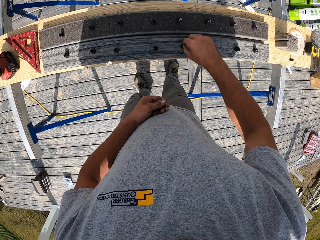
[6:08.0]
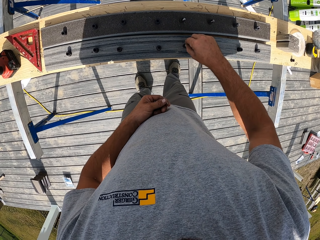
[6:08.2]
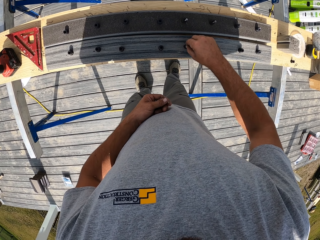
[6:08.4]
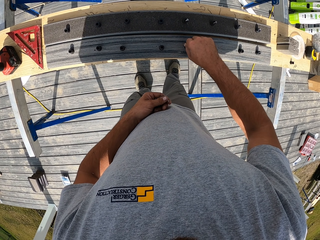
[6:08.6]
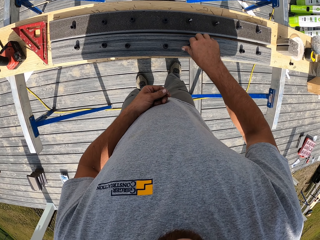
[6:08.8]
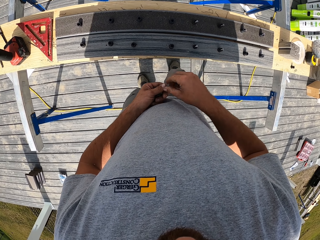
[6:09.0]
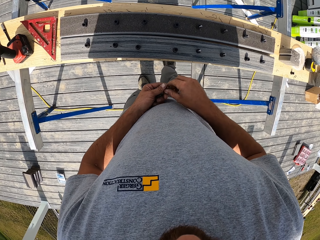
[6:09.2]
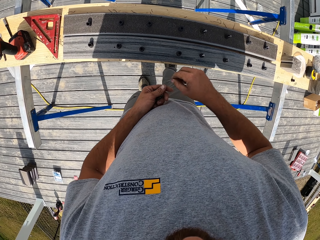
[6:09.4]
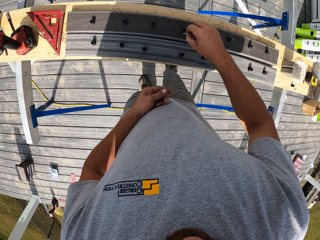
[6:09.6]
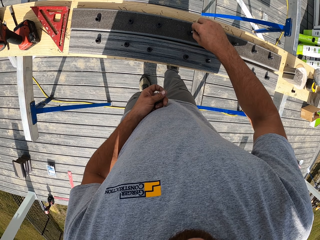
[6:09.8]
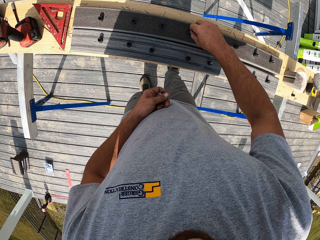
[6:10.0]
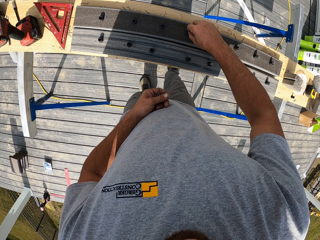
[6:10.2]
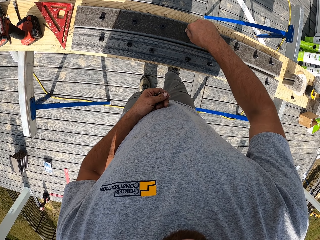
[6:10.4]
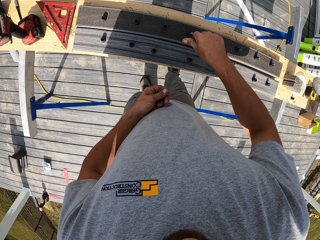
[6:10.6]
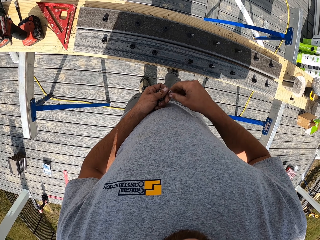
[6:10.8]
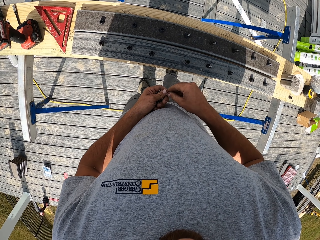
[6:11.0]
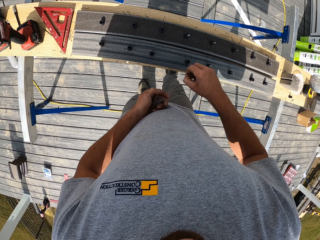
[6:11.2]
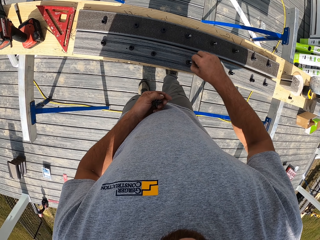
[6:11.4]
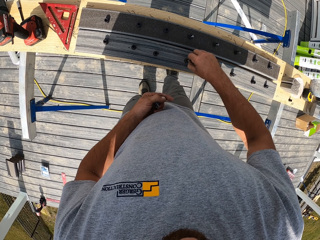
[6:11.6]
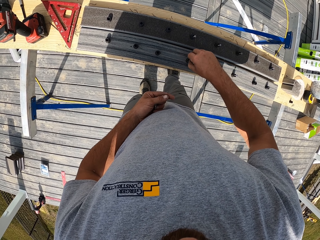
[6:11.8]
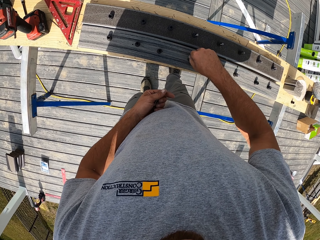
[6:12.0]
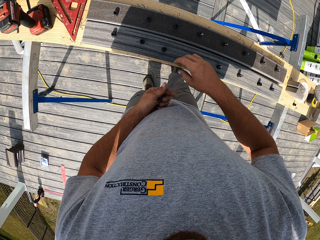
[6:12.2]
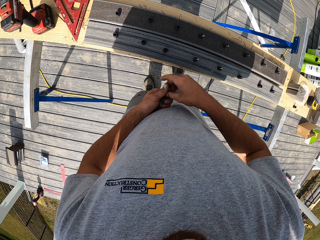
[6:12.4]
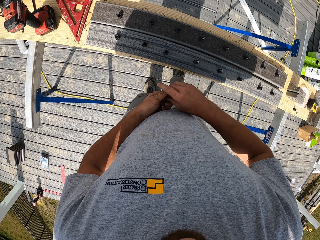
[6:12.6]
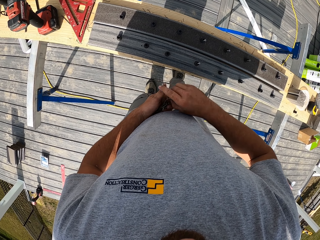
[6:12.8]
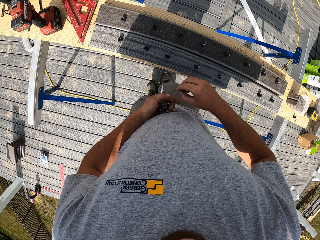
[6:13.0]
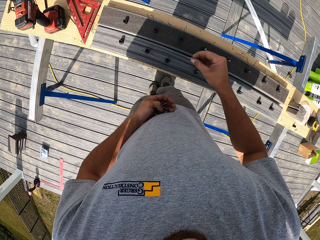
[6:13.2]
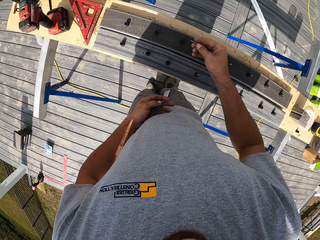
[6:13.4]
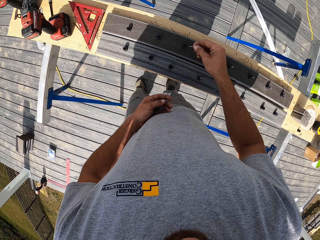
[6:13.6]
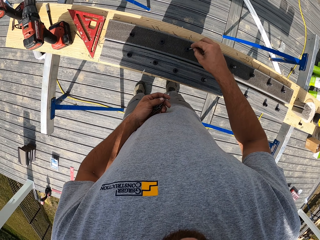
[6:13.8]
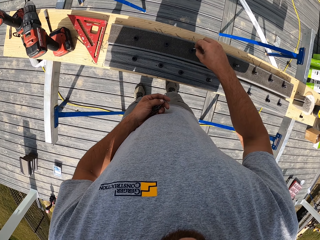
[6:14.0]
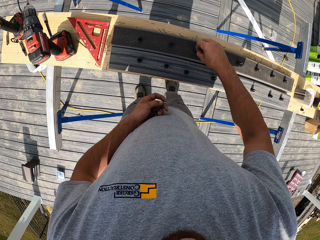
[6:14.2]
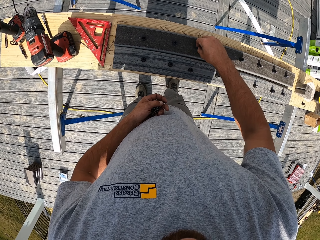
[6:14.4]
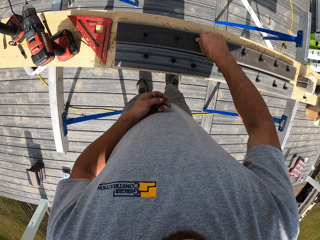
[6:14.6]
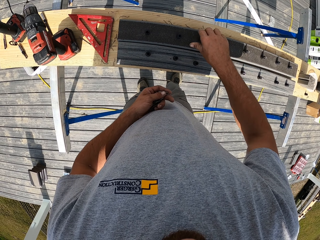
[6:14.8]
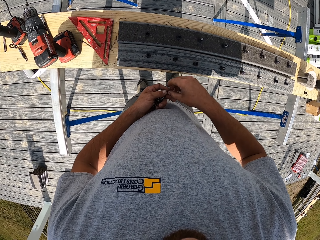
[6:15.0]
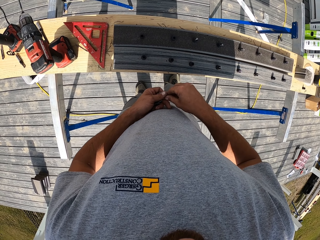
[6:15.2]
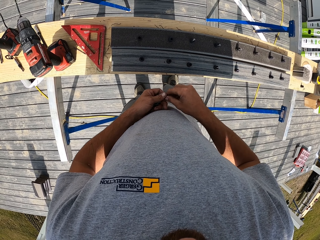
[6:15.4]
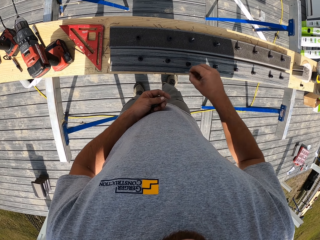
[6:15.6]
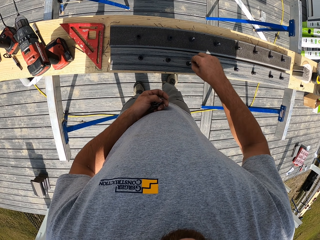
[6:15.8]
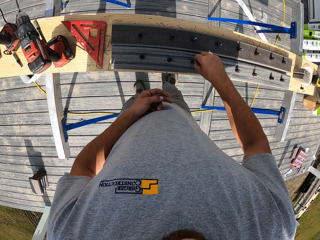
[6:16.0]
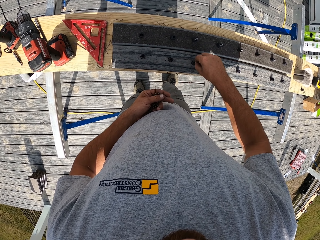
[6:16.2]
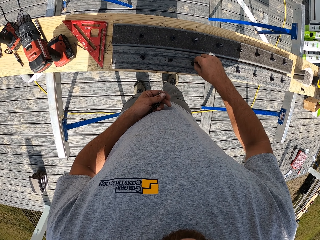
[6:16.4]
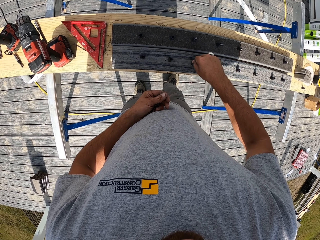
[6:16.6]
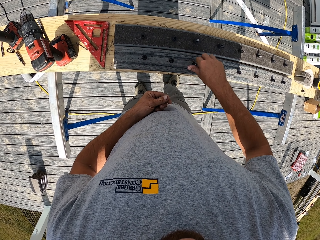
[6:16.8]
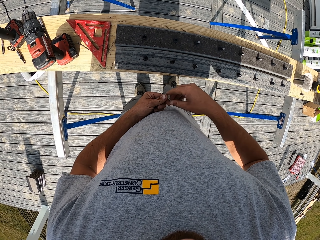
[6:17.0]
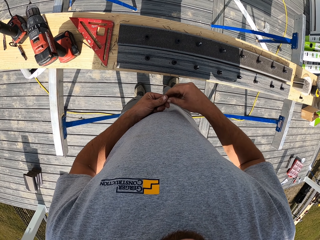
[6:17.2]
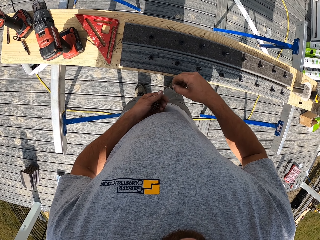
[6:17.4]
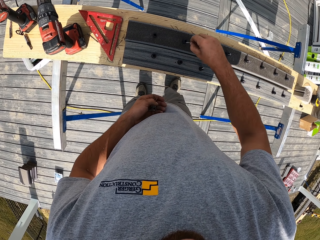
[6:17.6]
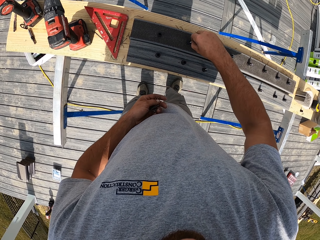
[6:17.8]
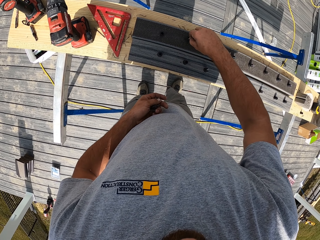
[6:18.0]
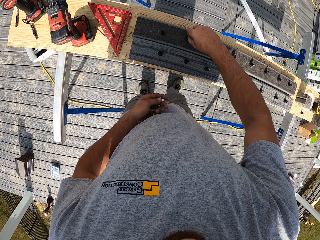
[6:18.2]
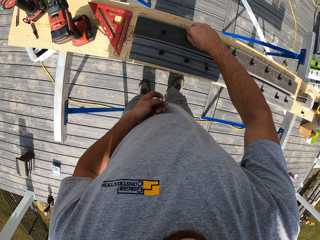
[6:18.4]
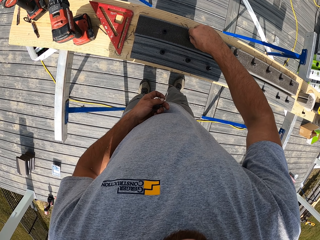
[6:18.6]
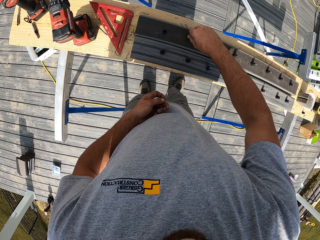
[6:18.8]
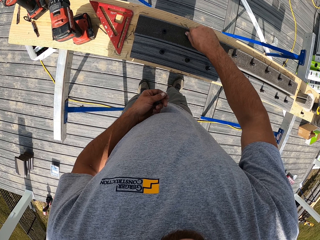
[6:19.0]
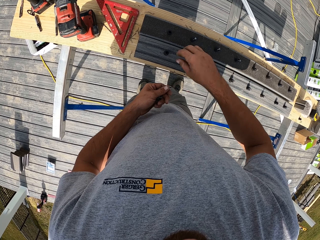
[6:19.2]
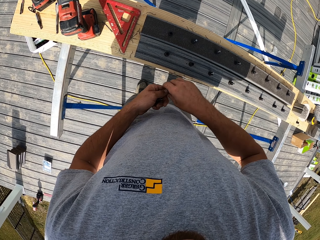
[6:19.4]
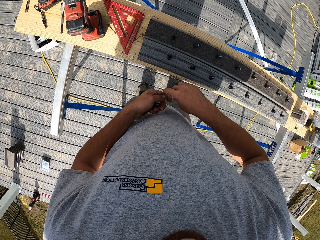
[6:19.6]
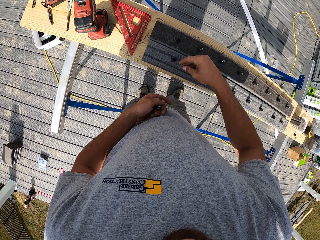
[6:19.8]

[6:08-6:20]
The camera wearer puts something on the wood.

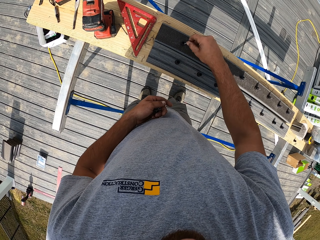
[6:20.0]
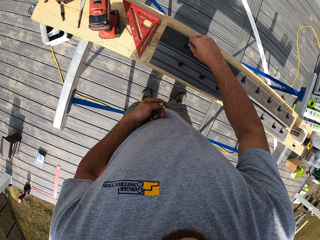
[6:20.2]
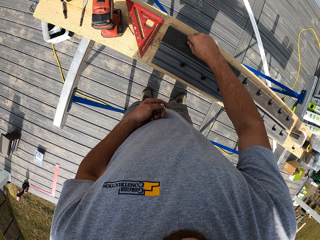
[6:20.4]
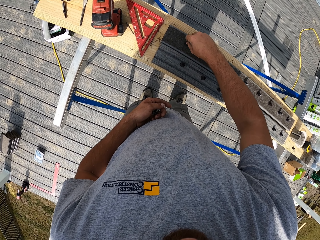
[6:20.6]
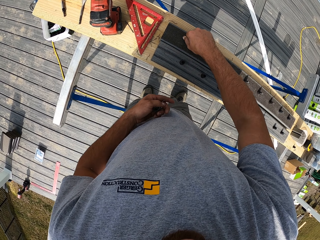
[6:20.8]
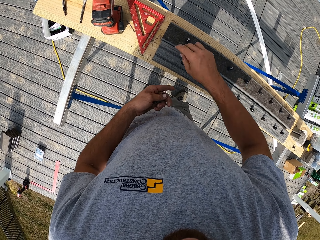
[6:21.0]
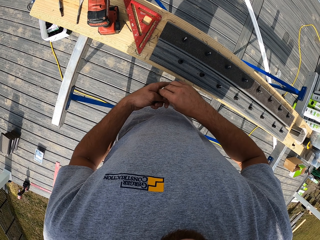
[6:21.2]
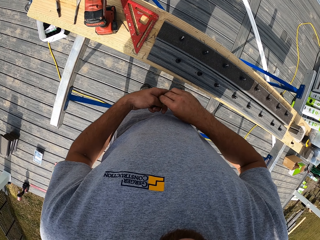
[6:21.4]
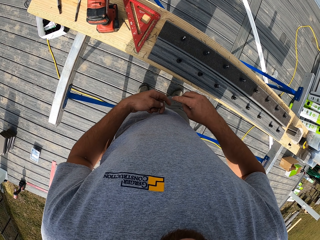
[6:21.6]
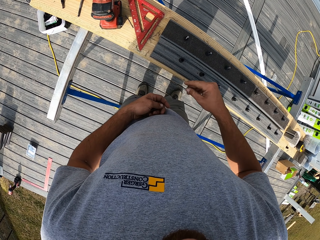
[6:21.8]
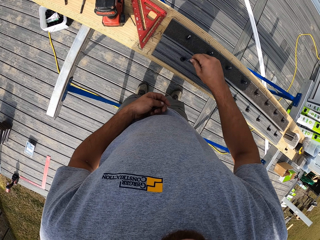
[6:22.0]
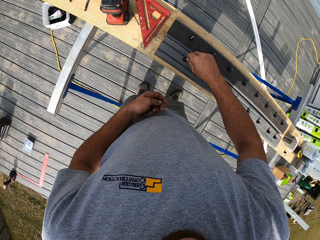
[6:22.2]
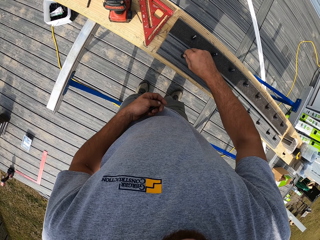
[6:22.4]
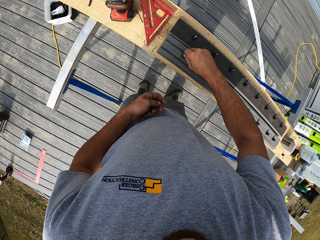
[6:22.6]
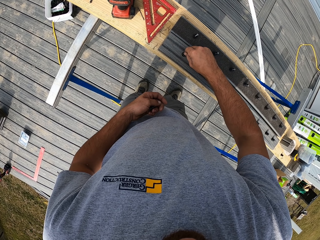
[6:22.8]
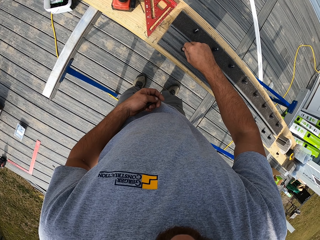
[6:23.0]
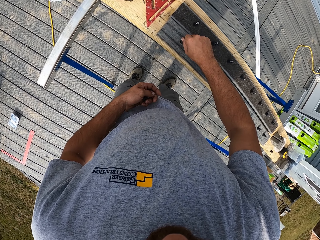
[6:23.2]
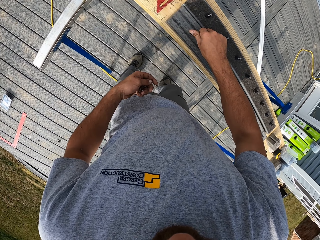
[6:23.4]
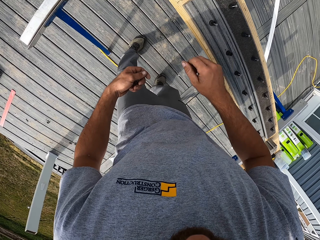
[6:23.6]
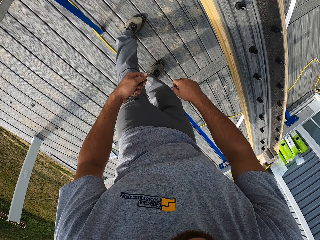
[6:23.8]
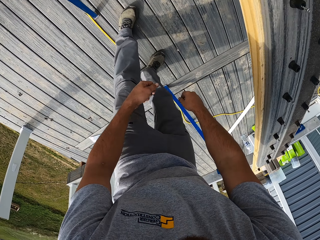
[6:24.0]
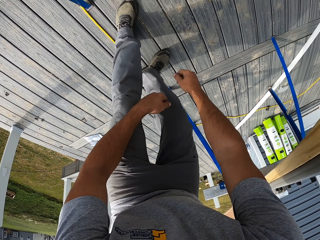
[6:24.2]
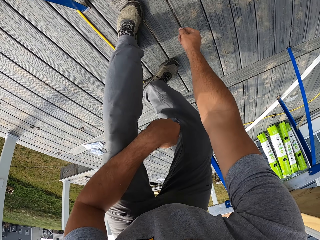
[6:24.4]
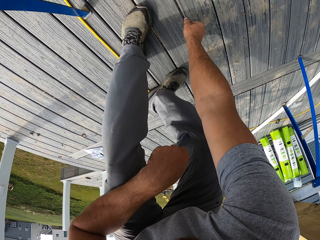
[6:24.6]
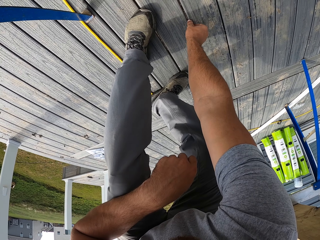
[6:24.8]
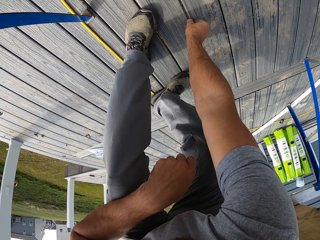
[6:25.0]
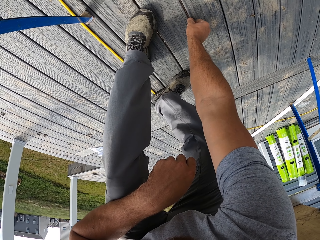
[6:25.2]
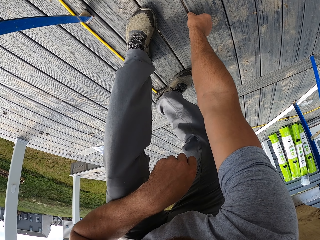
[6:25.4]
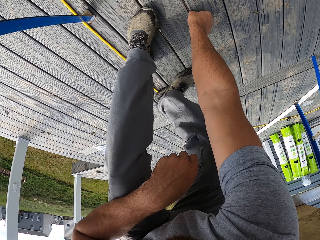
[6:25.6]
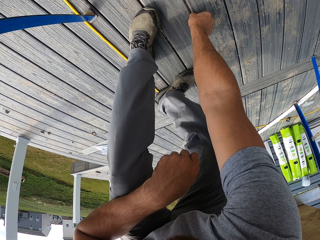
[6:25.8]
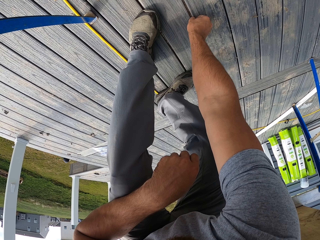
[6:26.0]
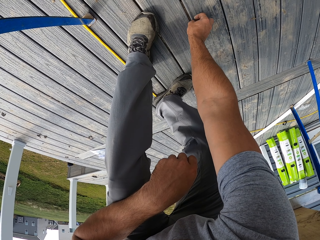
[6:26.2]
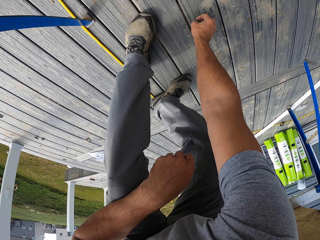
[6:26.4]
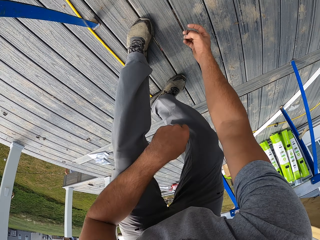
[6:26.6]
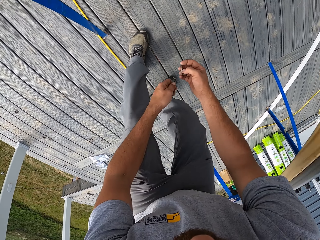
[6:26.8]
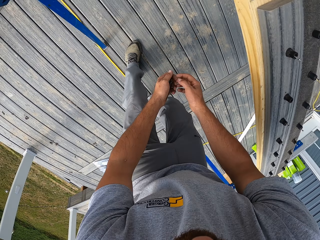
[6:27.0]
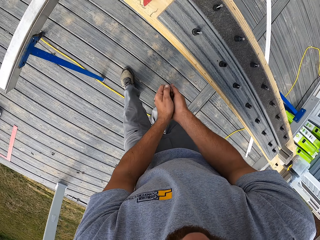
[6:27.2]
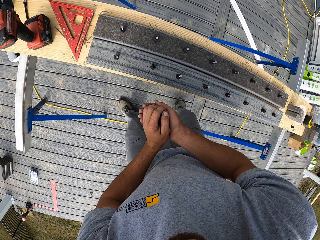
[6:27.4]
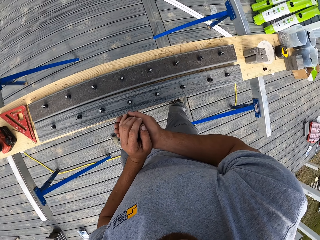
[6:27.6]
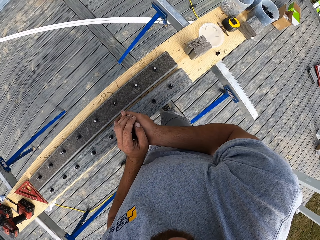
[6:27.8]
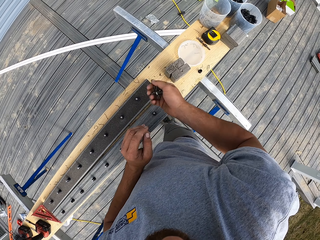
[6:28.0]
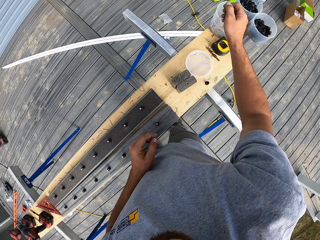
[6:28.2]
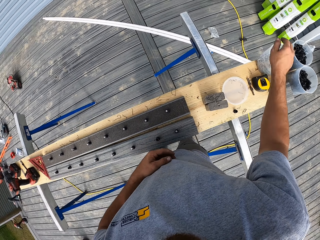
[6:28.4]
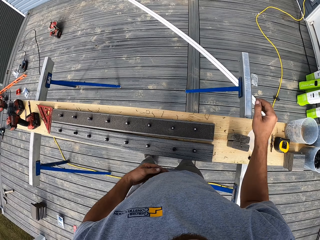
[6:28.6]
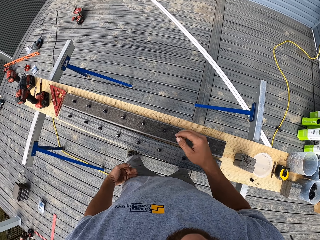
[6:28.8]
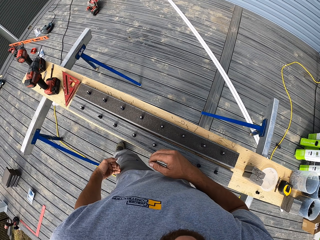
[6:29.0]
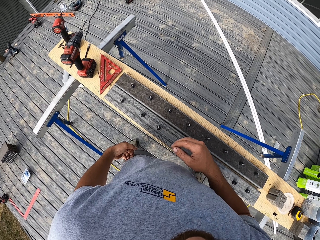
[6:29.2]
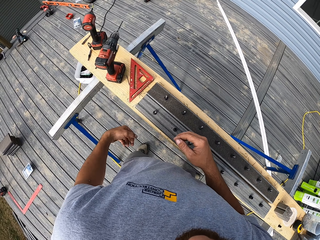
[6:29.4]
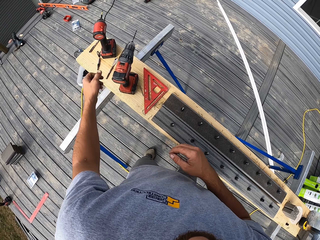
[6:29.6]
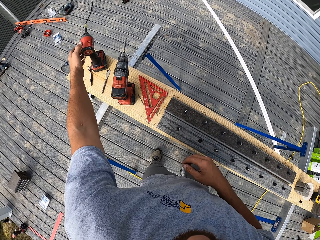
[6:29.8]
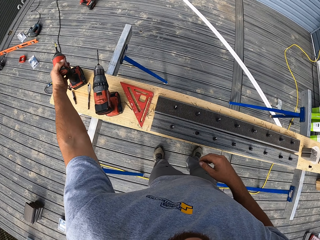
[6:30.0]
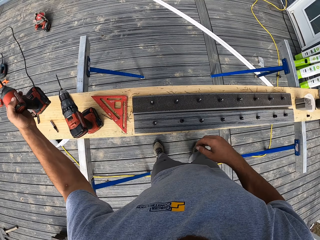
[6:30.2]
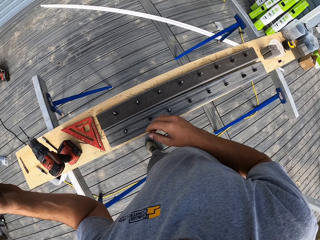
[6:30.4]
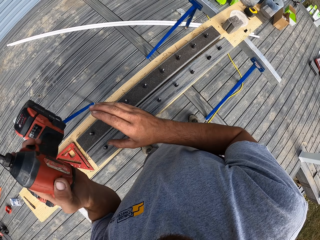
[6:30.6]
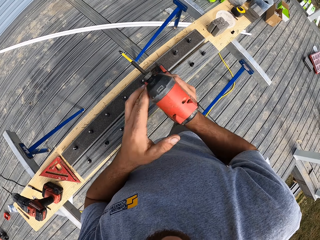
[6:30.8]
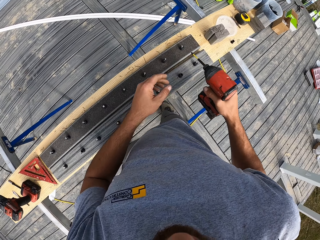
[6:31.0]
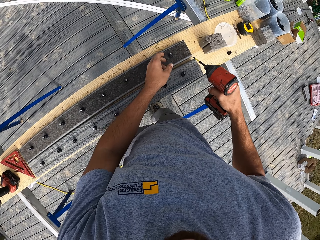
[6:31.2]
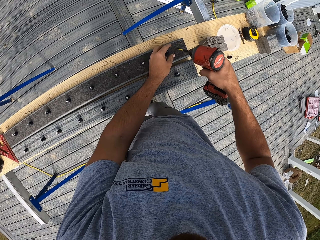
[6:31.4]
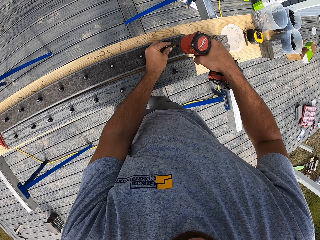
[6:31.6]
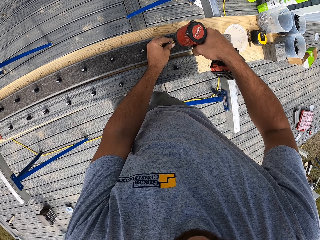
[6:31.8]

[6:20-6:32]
The camera wearer picks something from the slab. They take the power drill from the bench.
